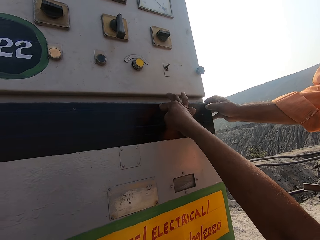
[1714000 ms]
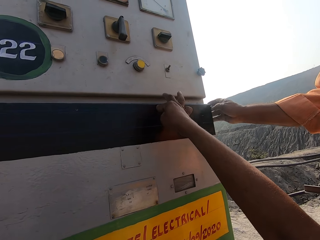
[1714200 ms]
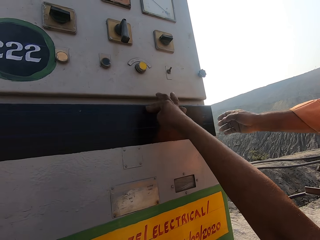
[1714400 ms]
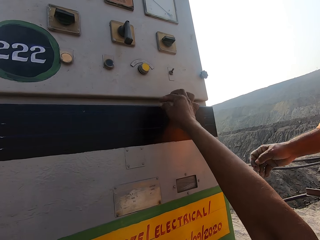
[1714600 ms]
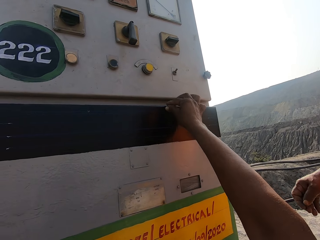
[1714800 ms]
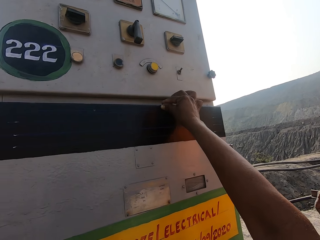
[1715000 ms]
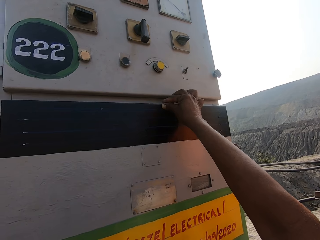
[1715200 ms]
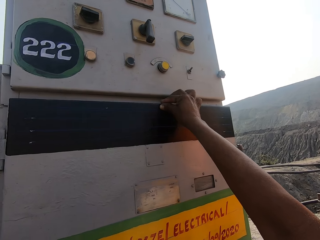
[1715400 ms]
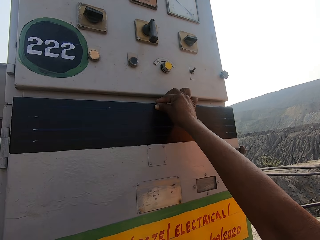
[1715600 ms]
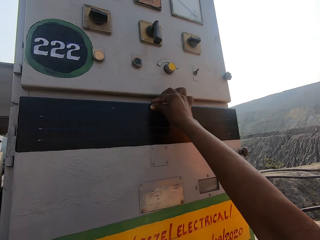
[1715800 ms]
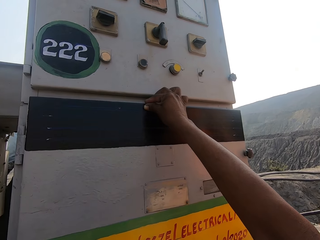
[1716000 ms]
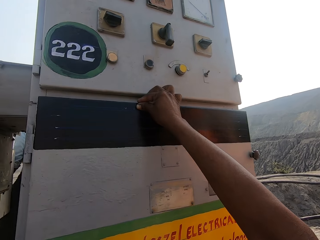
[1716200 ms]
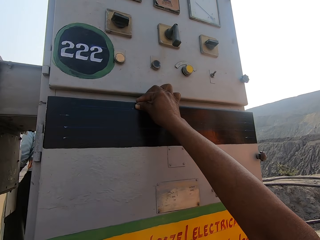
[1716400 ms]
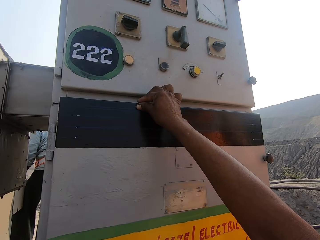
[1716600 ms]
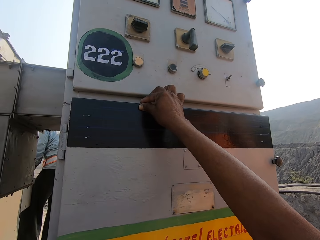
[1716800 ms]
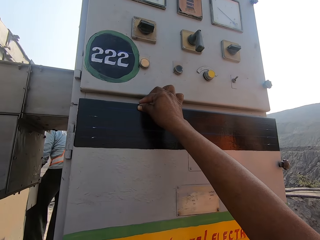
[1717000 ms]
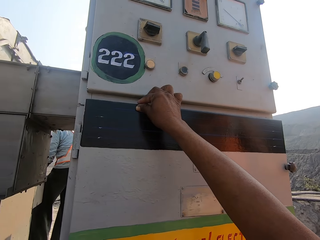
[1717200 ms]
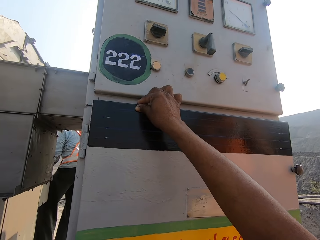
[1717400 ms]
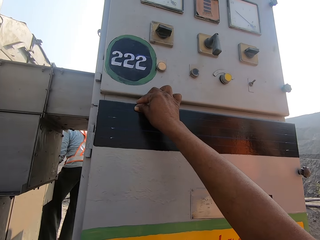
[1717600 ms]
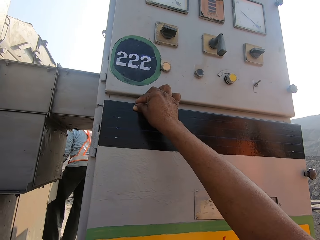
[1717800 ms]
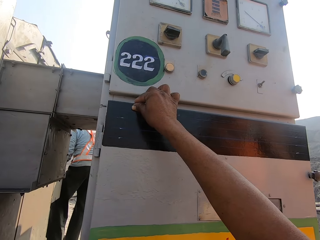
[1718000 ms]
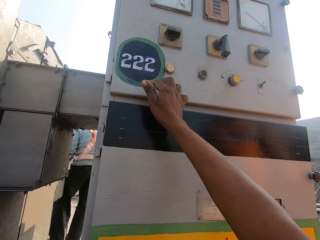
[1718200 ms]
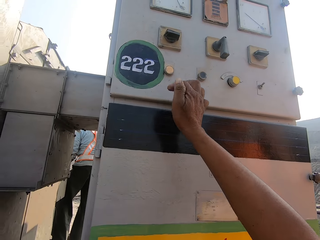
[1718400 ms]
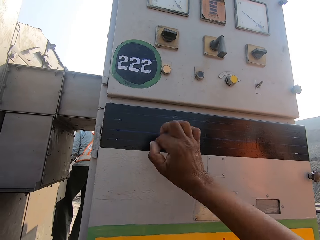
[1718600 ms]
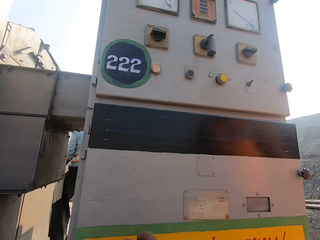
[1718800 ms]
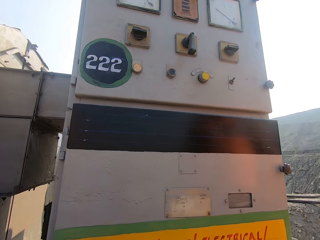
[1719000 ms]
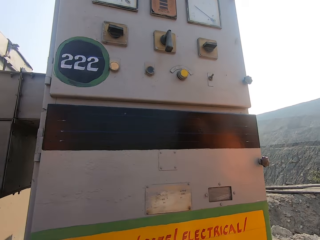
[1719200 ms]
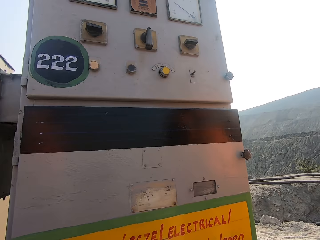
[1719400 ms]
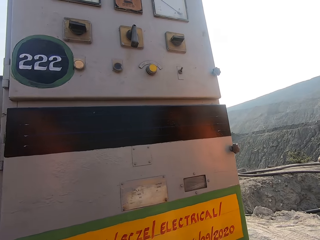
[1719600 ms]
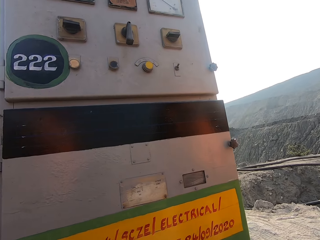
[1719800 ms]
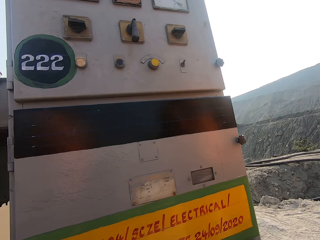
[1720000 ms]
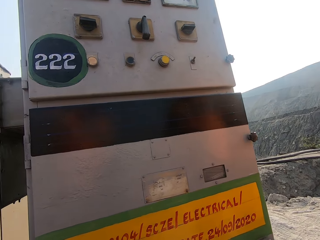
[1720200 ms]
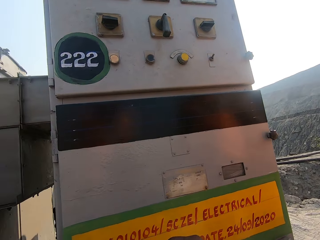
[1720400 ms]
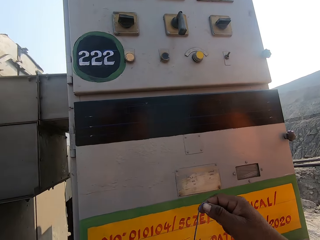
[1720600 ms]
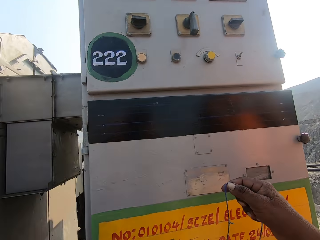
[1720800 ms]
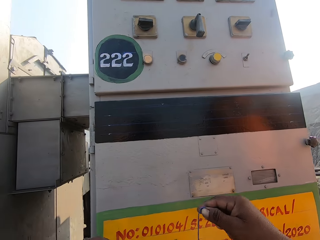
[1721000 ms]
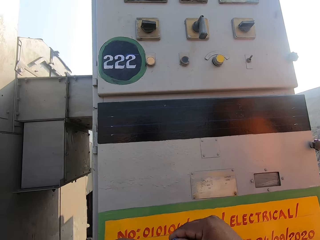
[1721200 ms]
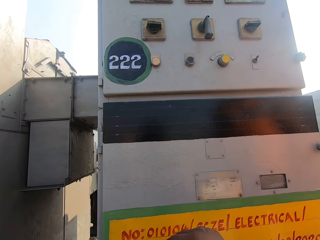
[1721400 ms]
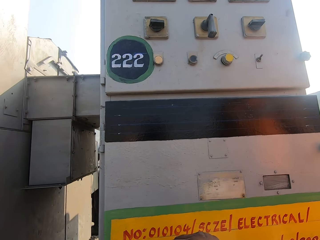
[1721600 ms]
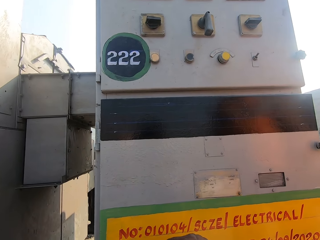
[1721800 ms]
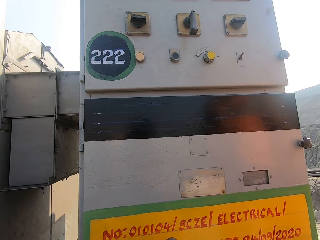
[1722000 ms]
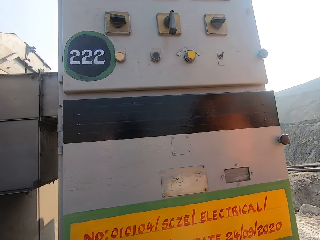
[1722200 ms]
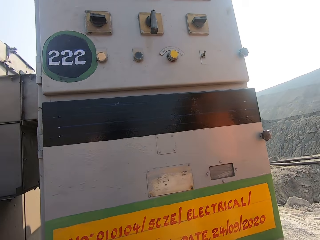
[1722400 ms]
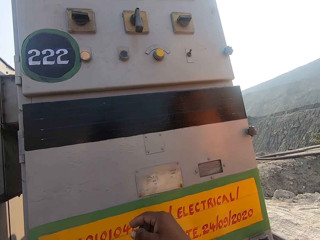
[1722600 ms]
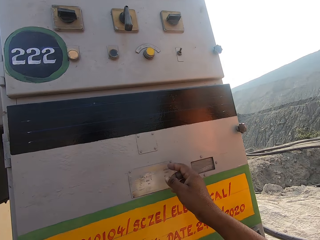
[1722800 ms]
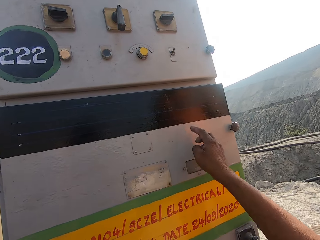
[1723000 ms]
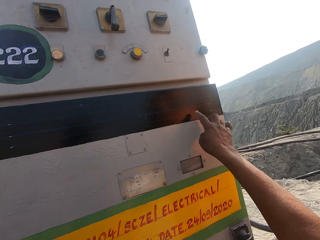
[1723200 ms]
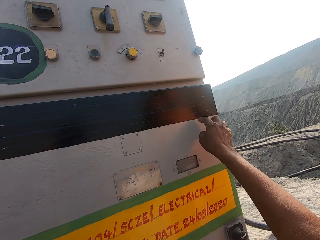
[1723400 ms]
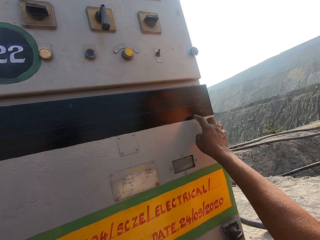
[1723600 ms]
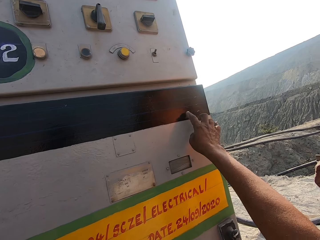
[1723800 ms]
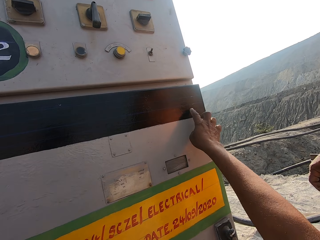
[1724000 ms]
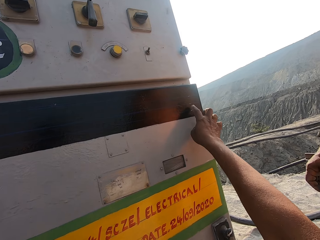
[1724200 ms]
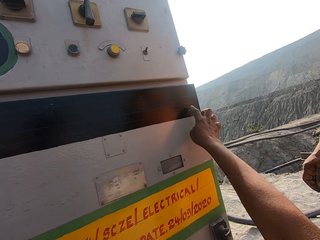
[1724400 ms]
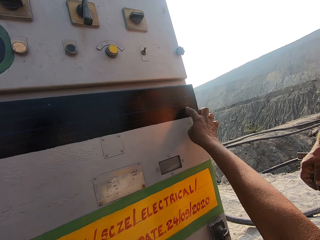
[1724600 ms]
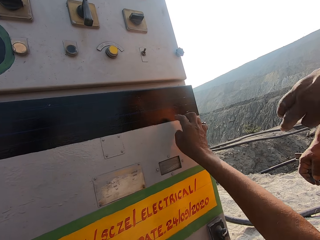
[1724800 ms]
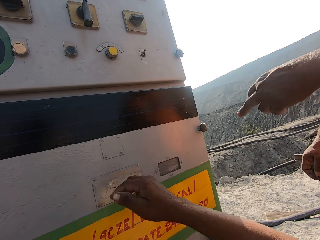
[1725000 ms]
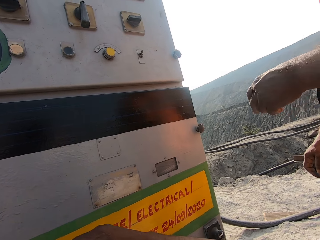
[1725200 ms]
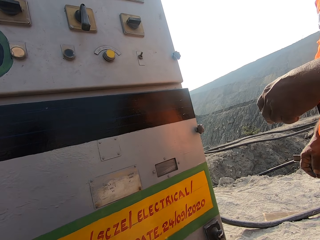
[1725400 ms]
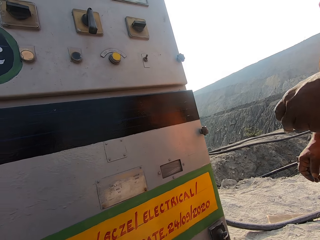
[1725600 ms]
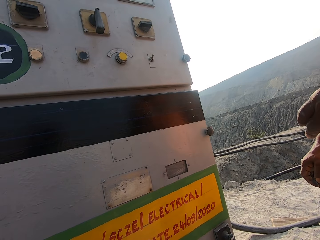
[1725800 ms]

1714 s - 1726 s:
The camera wearer passes a hand along the control panel board. They look around. They stare at the electric control panel. They hold the string. They touch the electric booth. They point at the control panel board. They interact with a person.
